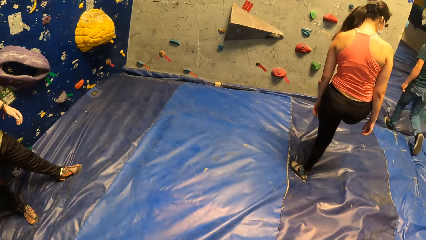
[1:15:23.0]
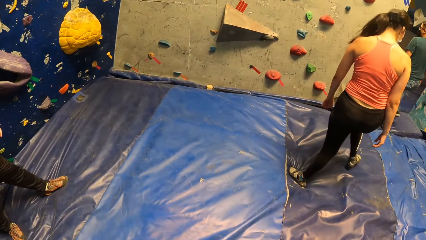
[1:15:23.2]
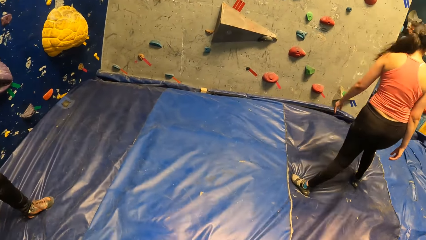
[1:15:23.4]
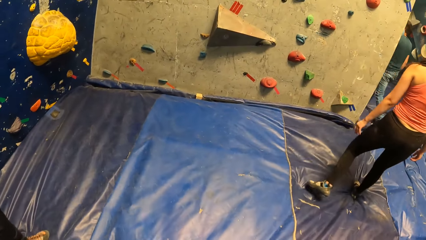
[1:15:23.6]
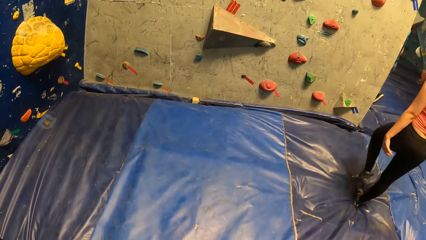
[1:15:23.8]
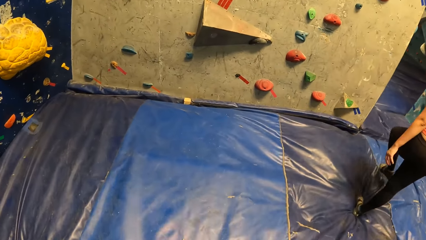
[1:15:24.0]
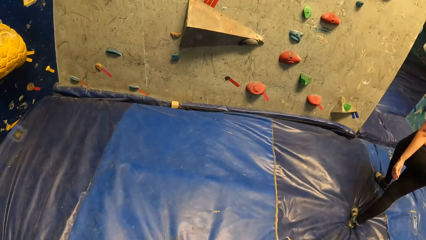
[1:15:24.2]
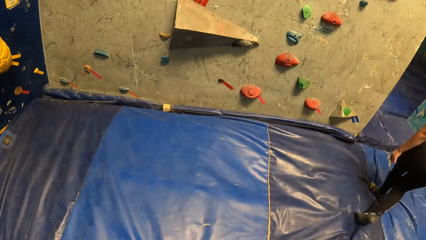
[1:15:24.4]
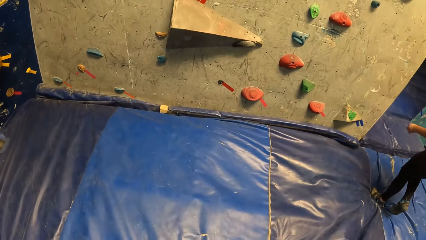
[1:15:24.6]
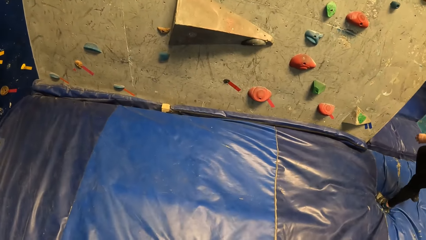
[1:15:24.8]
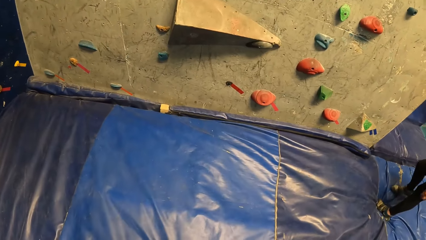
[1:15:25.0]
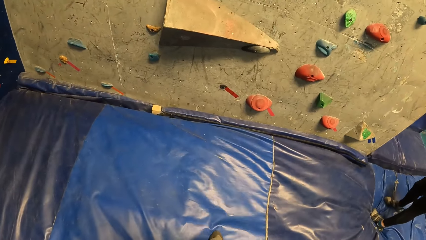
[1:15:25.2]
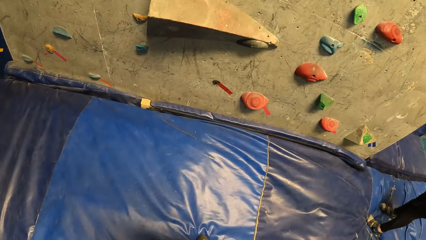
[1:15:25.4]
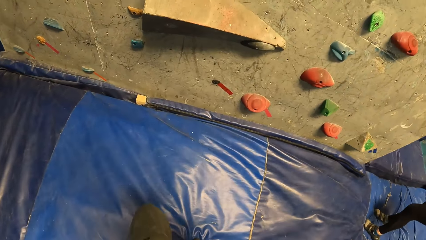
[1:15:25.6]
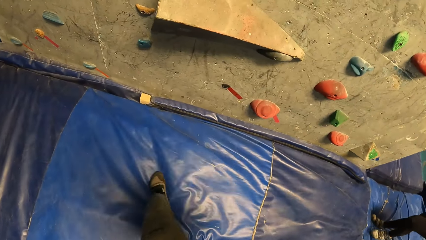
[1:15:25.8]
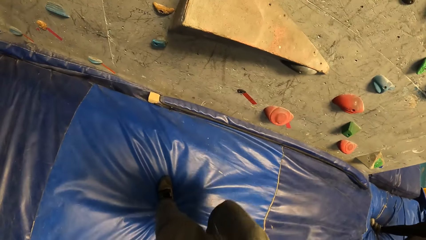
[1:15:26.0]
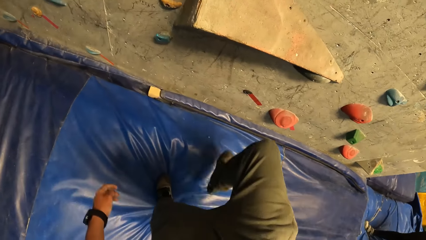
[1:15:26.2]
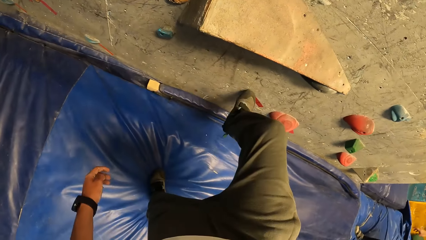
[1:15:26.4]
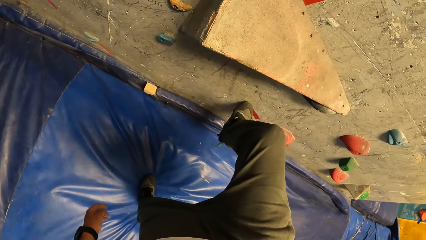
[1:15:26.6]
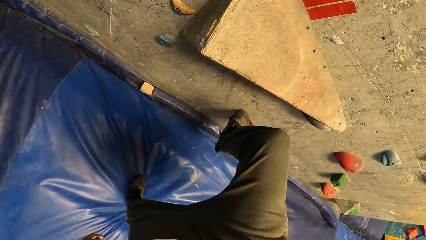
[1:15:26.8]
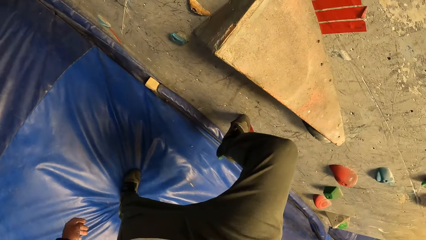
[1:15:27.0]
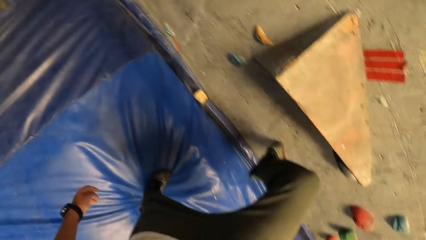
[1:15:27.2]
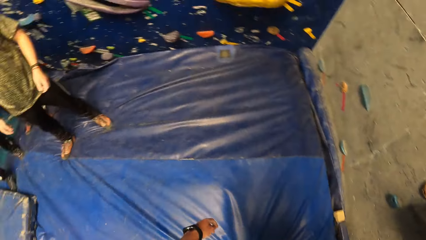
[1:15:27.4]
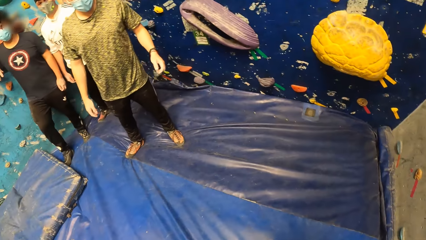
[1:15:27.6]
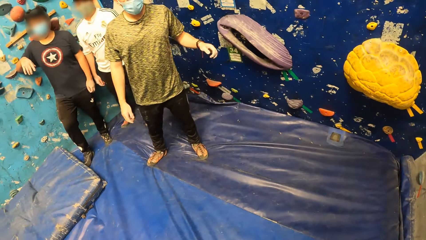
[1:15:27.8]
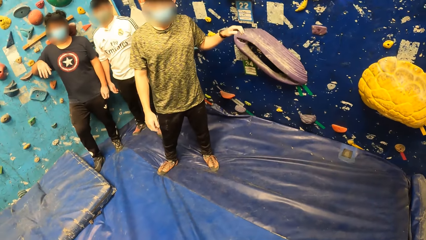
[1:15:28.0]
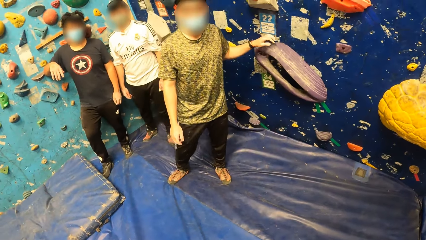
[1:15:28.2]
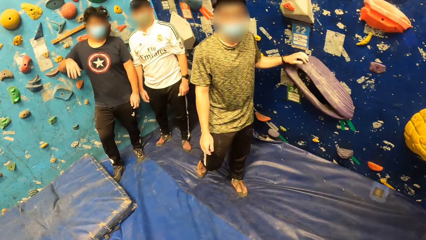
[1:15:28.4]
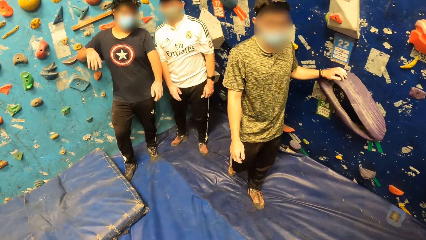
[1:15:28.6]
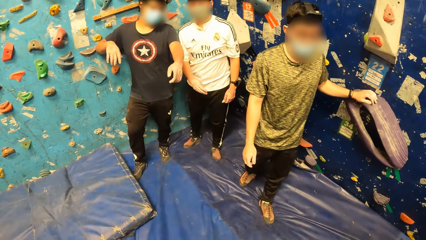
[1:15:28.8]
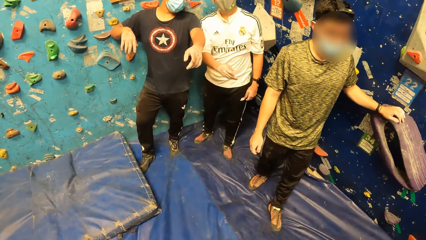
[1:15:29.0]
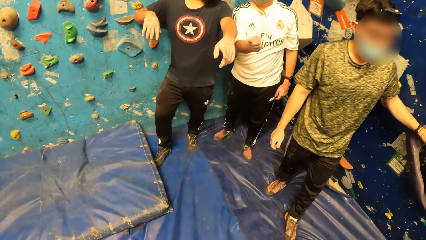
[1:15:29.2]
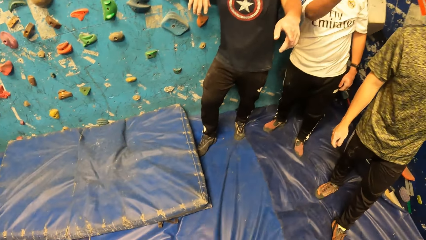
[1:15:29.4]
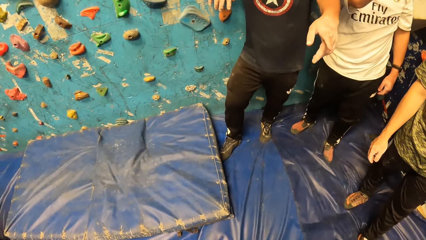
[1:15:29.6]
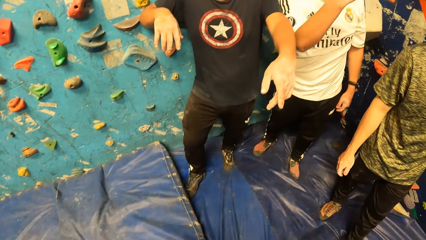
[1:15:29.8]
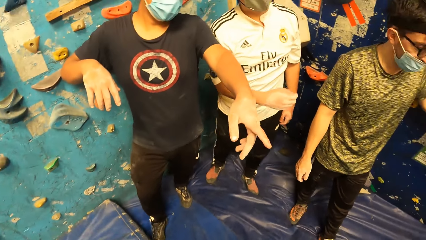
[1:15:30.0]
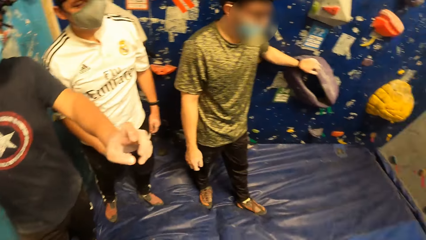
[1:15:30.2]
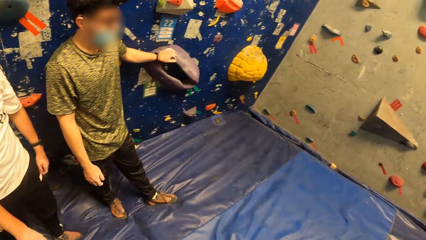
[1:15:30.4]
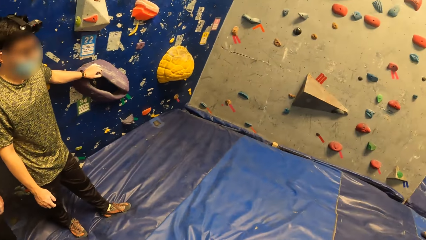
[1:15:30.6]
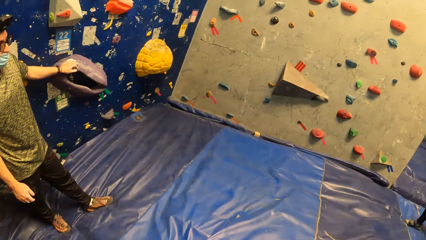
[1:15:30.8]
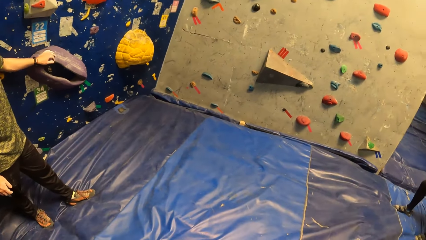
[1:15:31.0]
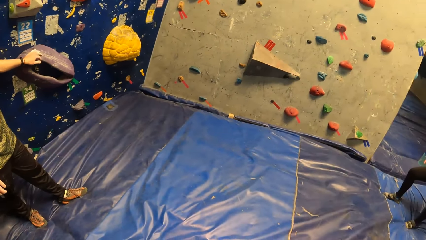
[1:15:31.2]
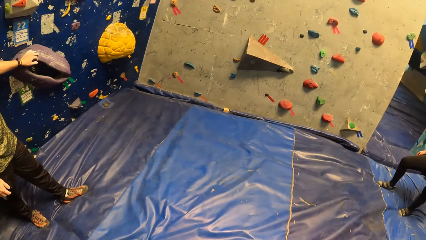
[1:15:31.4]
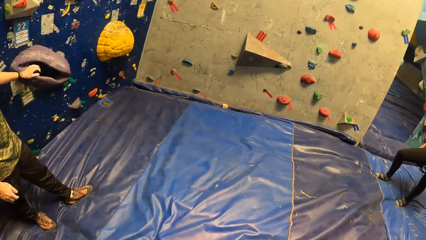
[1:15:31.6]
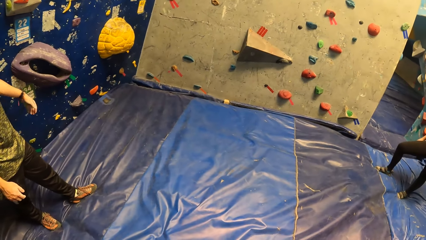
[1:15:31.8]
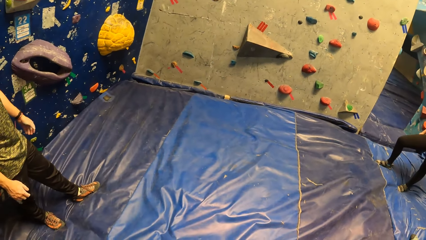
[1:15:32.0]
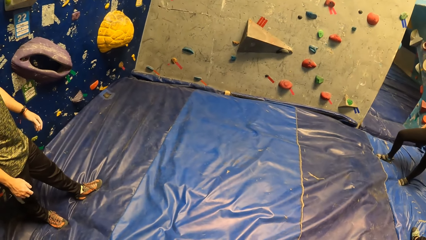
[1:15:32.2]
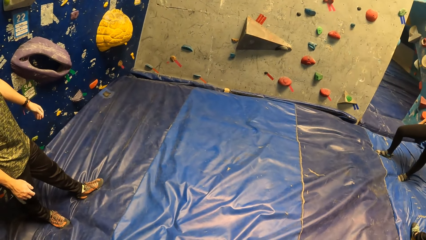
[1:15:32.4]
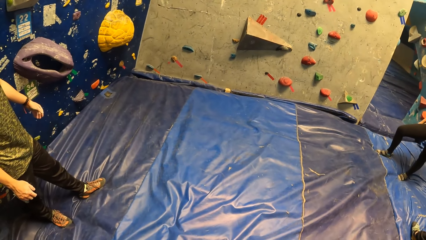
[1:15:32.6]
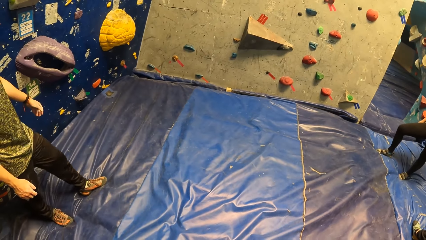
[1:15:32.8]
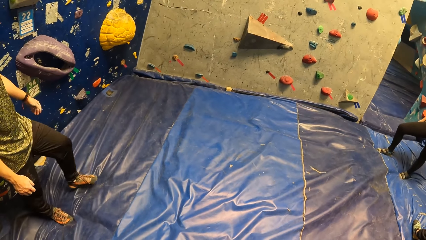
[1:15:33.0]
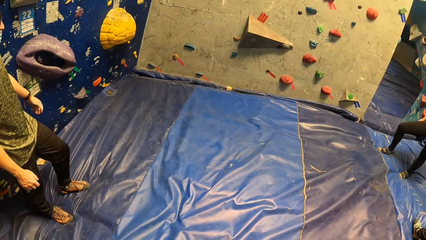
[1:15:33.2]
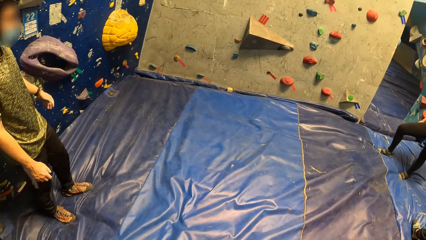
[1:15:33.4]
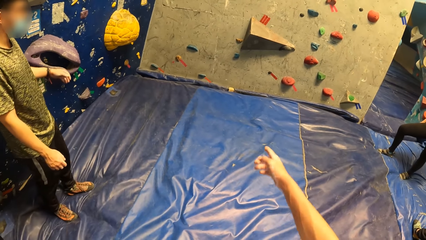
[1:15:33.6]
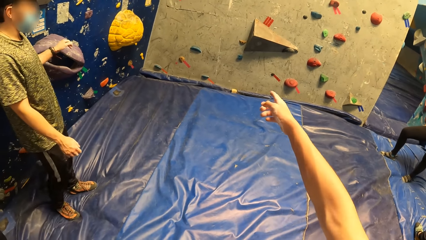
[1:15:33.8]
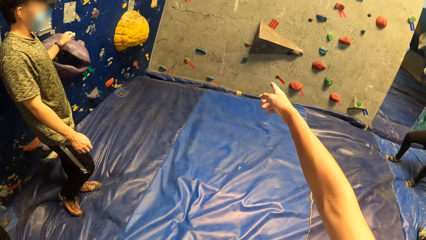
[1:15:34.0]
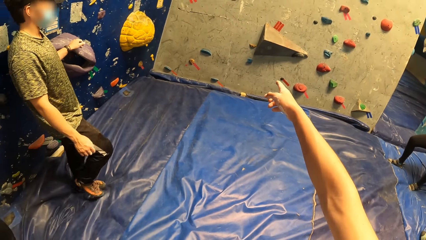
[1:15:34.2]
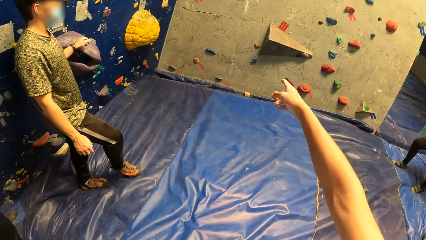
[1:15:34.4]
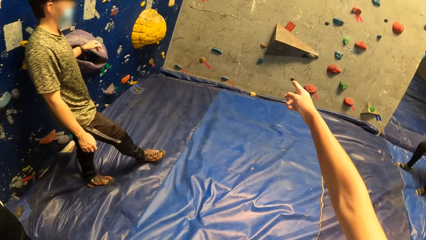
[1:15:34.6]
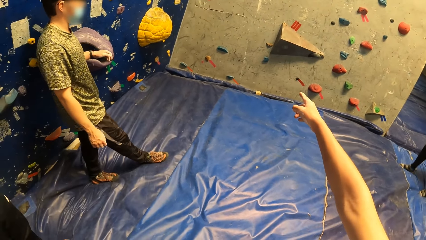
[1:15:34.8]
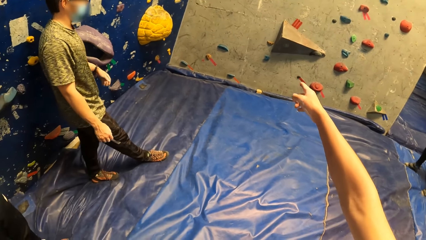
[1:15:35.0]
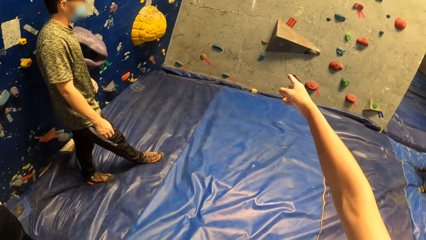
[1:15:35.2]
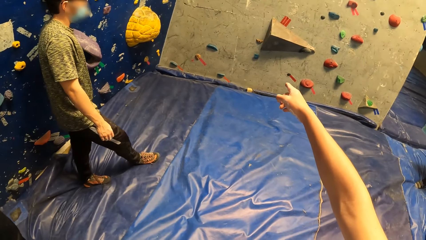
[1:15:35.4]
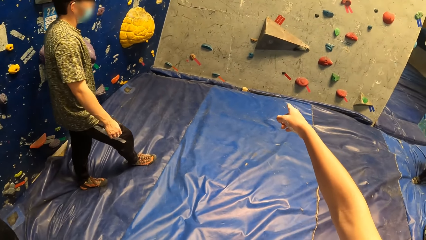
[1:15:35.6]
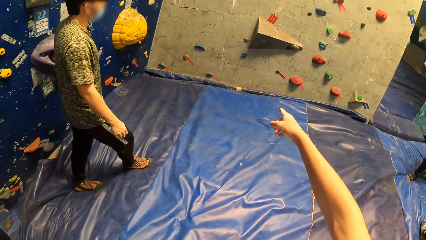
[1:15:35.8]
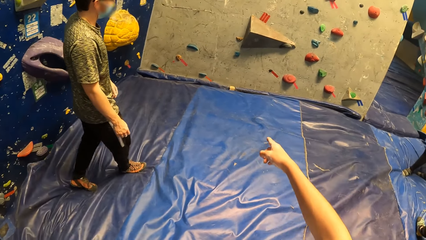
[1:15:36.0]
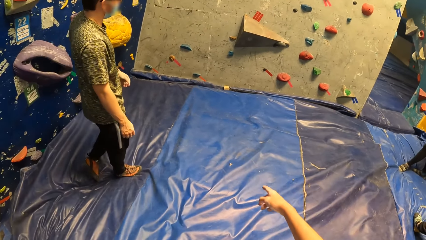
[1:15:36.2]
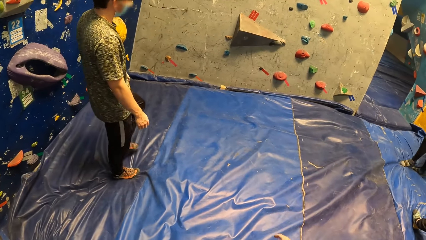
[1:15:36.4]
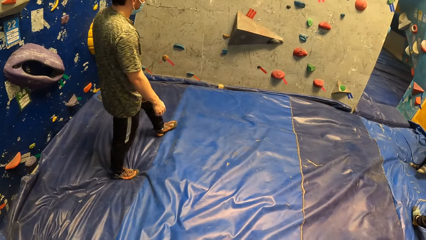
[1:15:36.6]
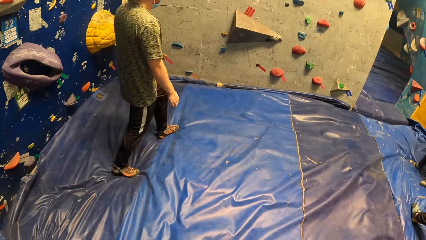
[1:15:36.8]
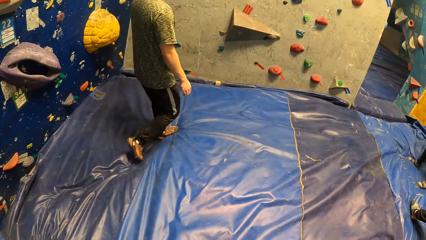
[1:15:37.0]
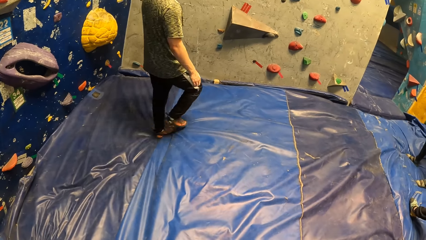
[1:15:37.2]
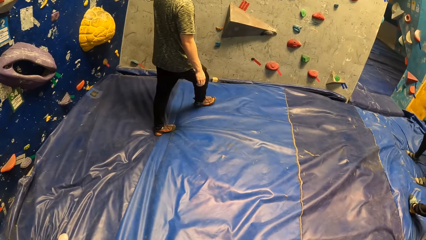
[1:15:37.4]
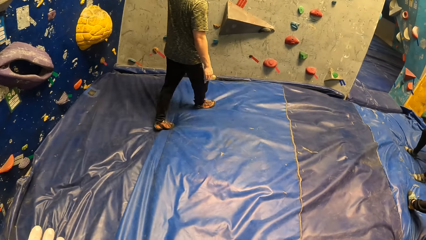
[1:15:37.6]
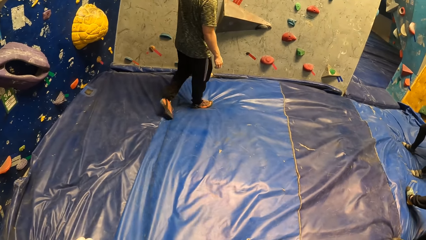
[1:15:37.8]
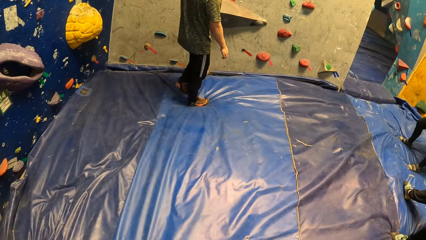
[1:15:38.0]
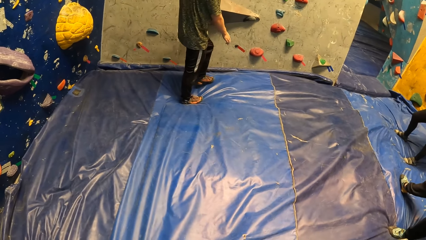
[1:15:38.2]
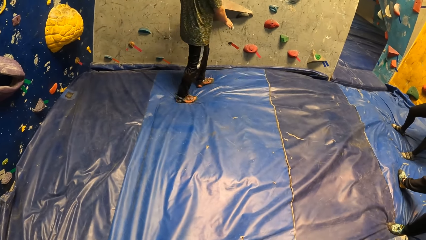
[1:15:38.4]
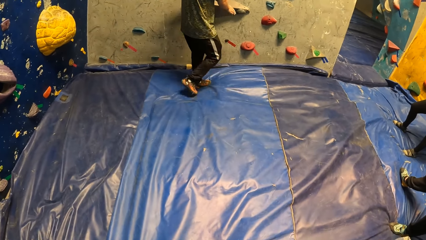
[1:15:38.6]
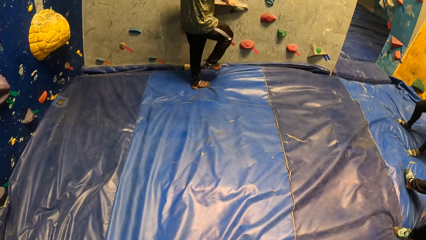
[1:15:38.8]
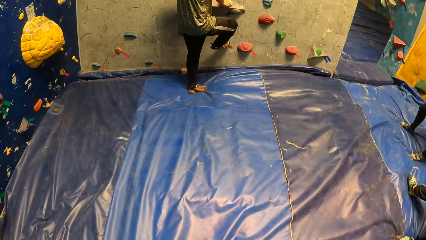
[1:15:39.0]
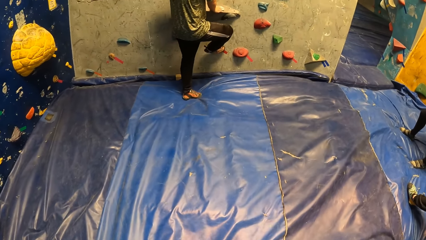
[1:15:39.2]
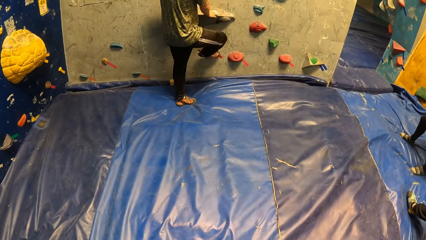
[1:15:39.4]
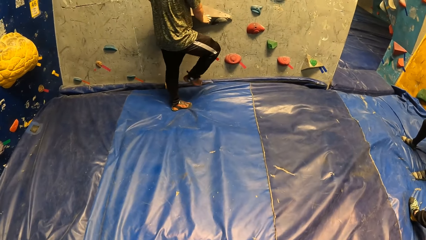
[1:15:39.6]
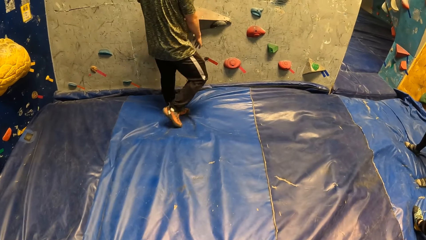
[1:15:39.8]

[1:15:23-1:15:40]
The camera wearer walks. He places his right leg on the rock on the rock wall. A man places his left hand on a rock on the rock wall. The camera wearer looks at the other sportspersons. Another man points at the rock wall with his right hand. Another man points at the rock wall with his left hand. The camera wearer walks. He looks at the wall. The first man removes his left hand from the rock on the rock wall. The camera wearer points at the rock wall with his right hand to the first man. The first man places his left hand on the rock on the rock wall and removes his left hand from the rock on the rock wall. The first man walks. He touches the rock wall with both hands. He steps on the wall.
